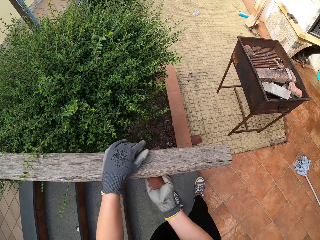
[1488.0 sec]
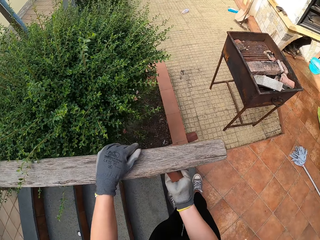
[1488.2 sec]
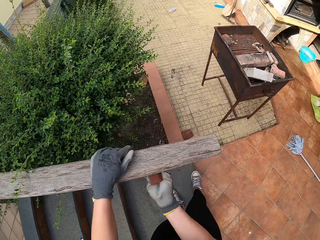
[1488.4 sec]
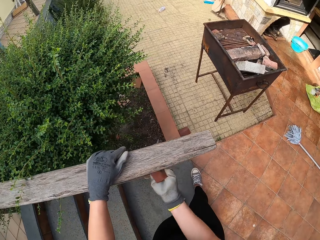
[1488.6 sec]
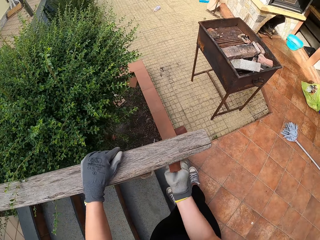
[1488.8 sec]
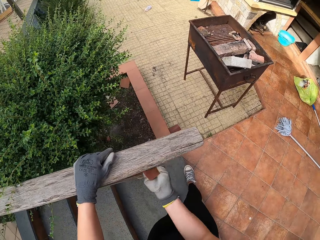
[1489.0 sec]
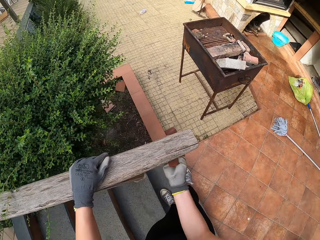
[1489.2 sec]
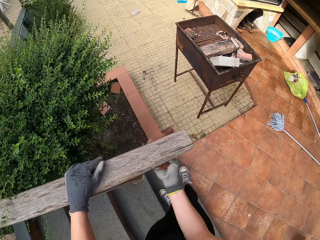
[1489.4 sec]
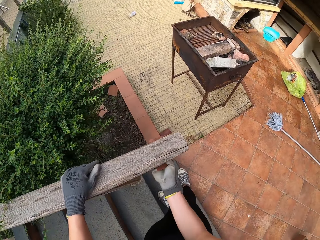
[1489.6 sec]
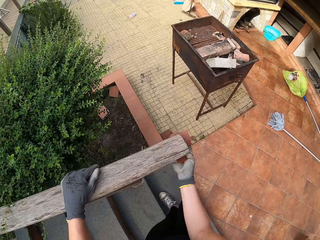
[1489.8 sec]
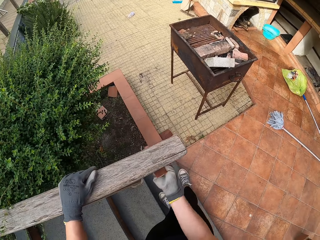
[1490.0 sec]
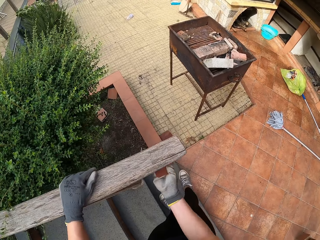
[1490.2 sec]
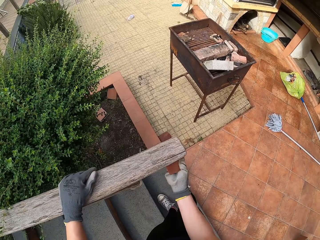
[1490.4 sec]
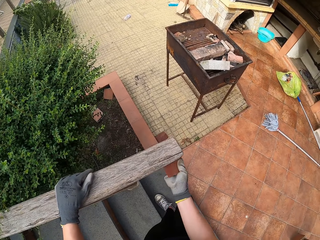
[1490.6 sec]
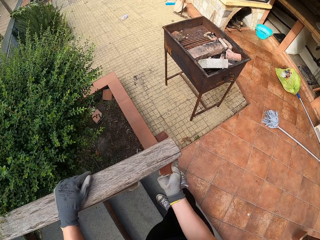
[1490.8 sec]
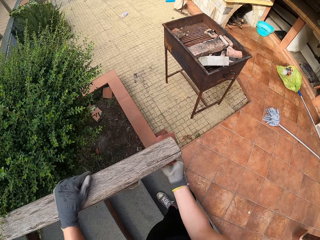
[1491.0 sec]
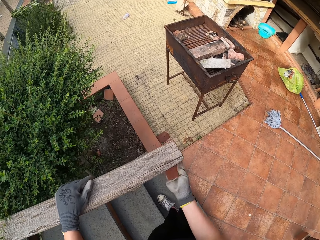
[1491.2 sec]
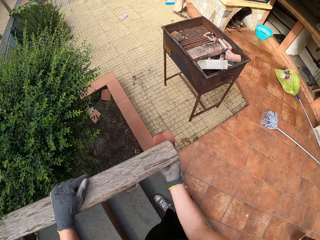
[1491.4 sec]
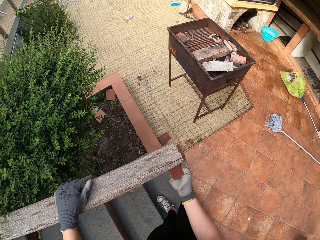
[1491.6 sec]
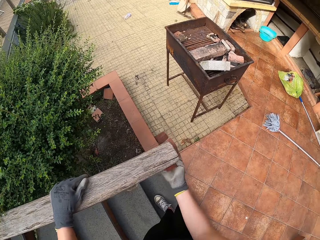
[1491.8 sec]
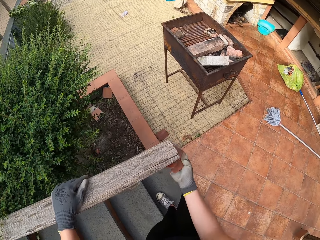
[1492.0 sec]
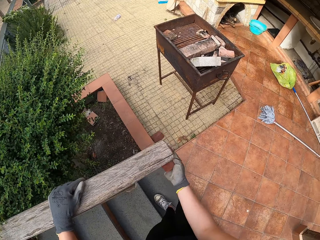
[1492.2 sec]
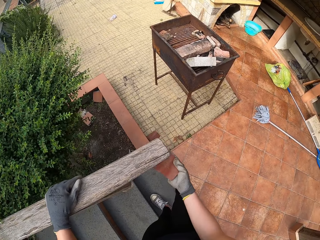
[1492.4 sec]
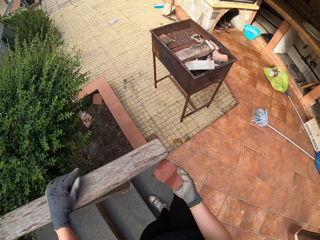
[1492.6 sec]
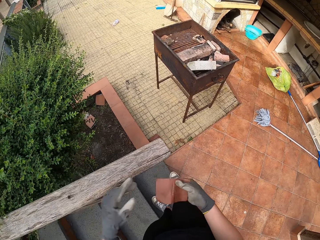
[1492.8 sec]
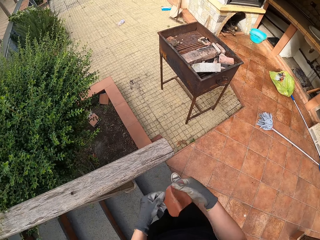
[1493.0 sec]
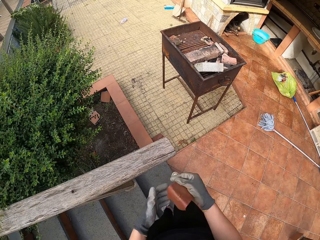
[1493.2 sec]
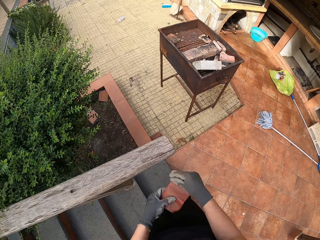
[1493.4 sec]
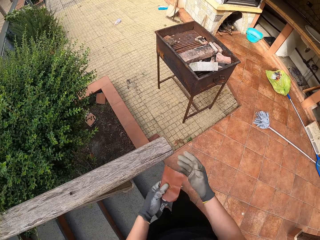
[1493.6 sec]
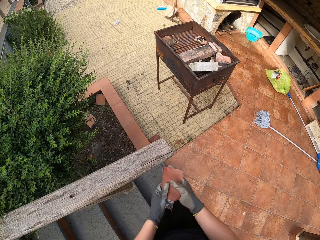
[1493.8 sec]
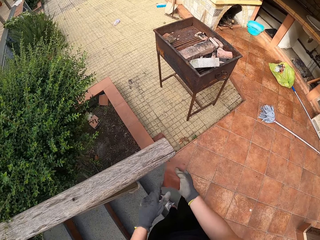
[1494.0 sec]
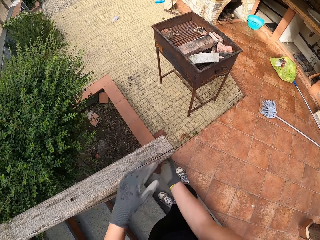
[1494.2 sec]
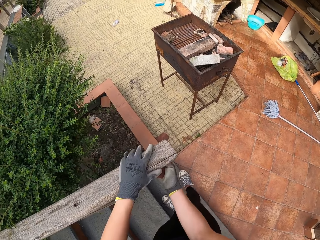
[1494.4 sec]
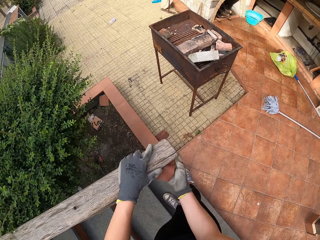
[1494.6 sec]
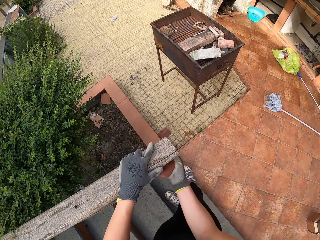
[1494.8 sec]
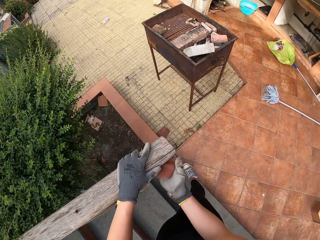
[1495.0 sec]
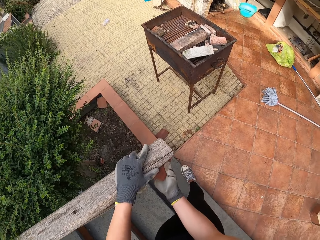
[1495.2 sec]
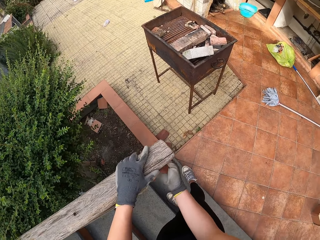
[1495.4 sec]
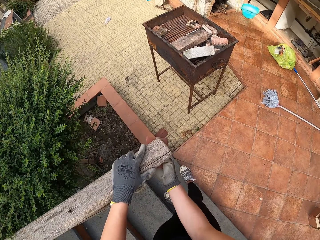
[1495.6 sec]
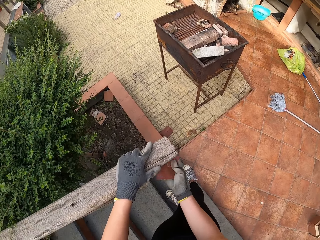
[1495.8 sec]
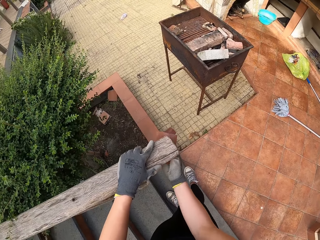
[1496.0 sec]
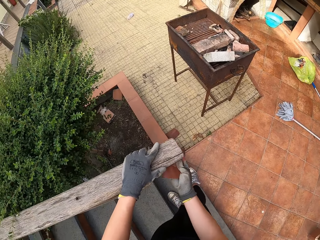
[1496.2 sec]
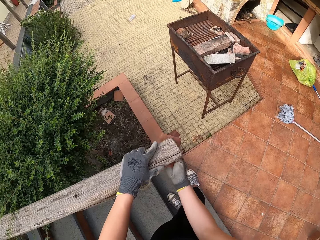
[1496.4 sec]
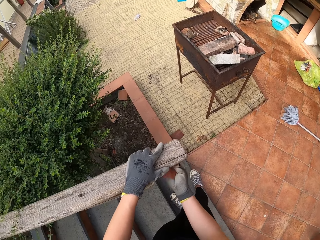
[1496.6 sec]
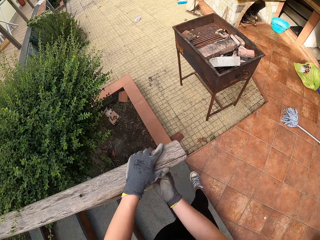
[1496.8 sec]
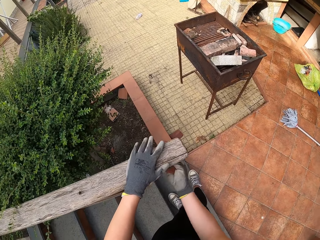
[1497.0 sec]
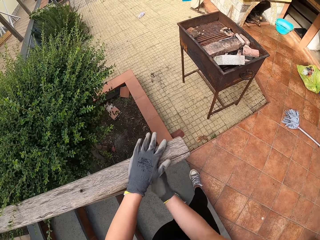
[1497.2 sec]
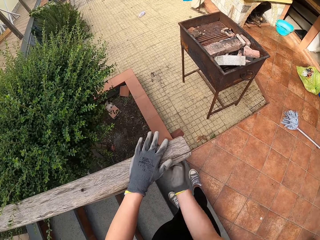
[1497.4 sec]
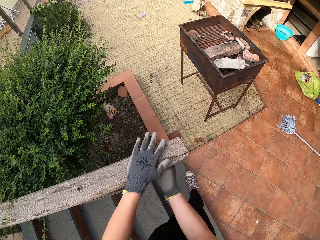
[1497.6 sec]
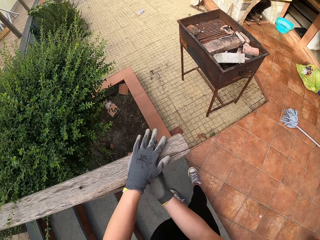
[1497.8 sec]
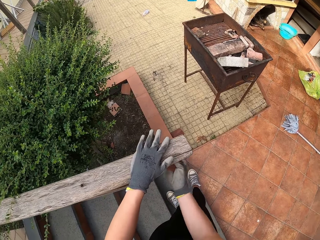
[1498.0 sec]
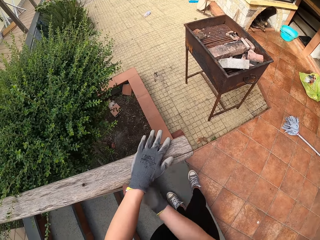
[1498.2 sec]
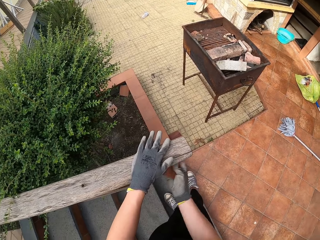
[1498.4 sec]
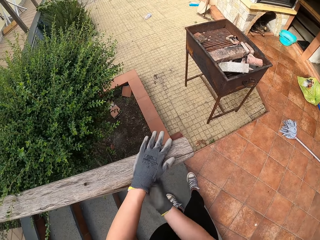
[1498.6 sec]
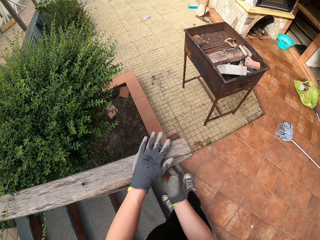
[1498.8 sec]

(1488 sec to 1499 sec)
The camera wearer smoothens the wooden rail. They hold the sandpaper with the other hand. They hold the sandpaper. They smoothen the wooden rail.

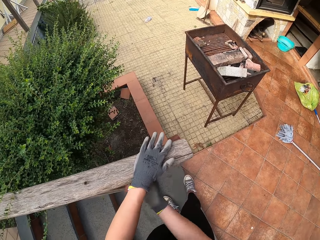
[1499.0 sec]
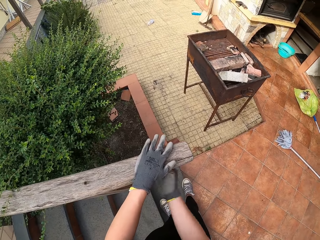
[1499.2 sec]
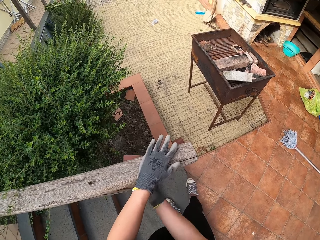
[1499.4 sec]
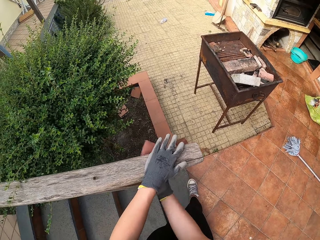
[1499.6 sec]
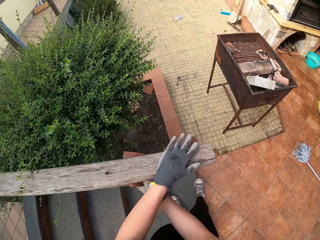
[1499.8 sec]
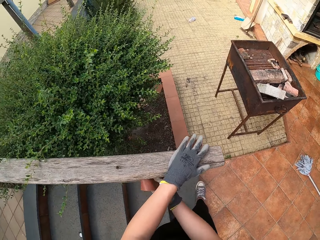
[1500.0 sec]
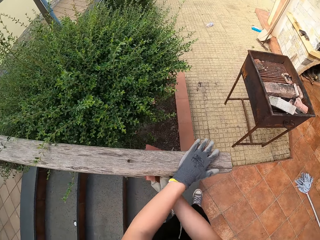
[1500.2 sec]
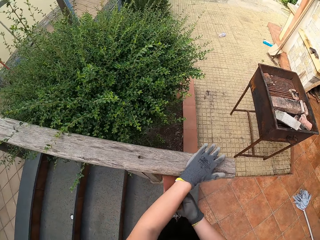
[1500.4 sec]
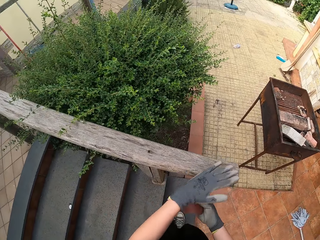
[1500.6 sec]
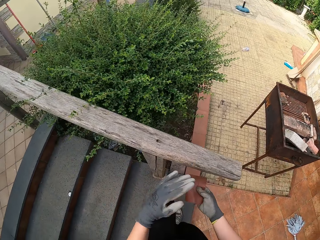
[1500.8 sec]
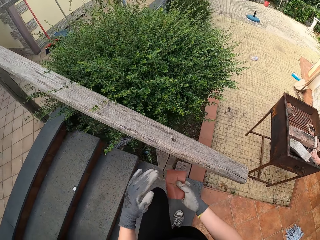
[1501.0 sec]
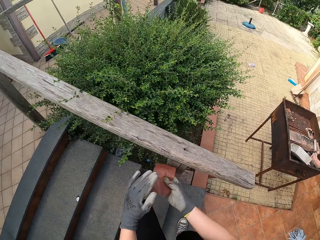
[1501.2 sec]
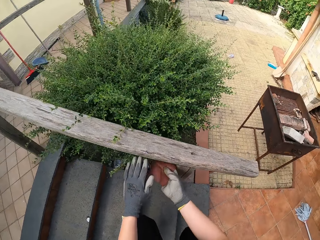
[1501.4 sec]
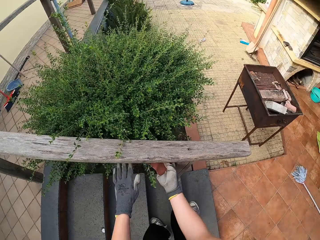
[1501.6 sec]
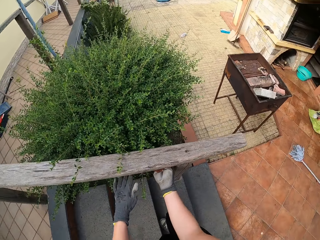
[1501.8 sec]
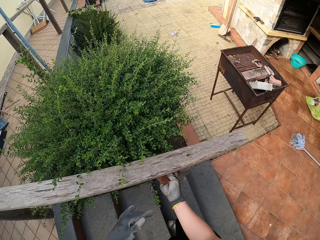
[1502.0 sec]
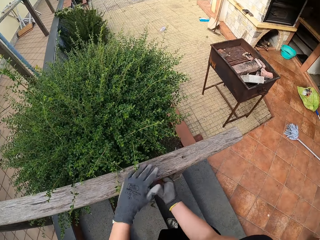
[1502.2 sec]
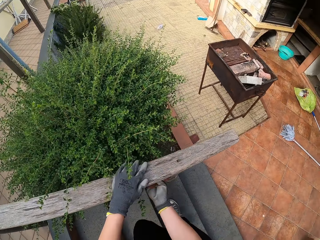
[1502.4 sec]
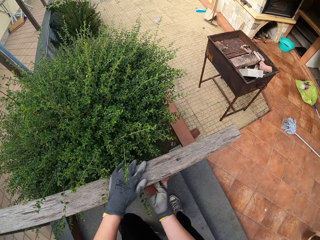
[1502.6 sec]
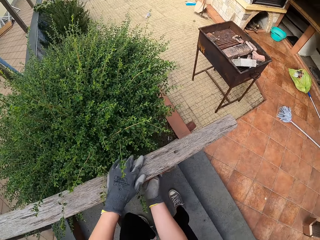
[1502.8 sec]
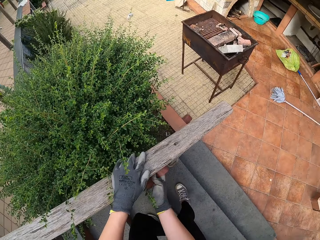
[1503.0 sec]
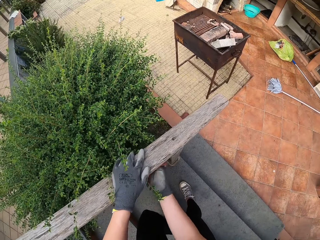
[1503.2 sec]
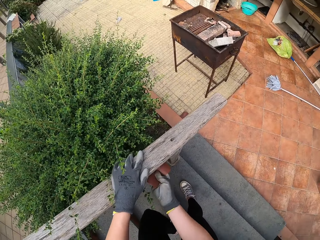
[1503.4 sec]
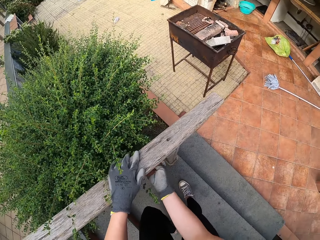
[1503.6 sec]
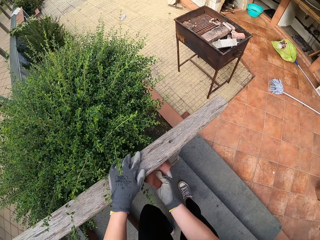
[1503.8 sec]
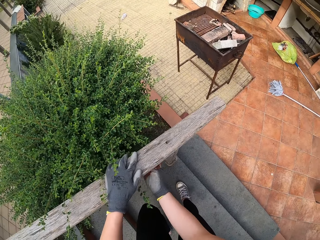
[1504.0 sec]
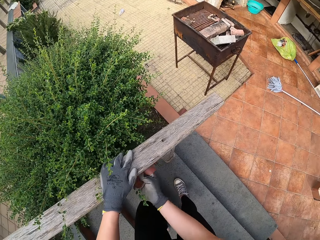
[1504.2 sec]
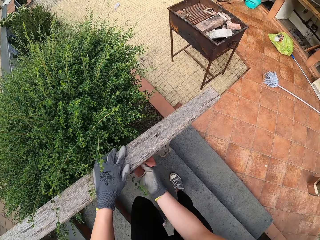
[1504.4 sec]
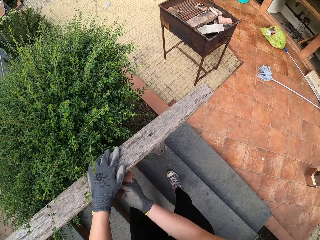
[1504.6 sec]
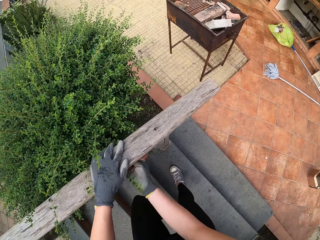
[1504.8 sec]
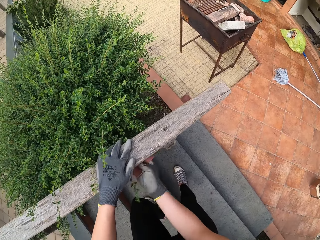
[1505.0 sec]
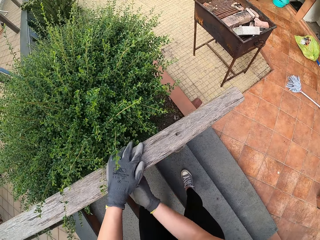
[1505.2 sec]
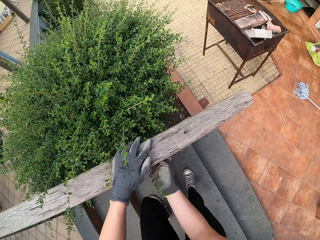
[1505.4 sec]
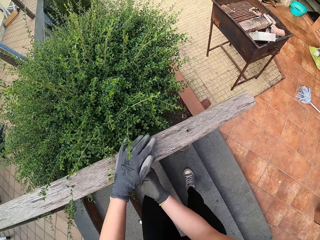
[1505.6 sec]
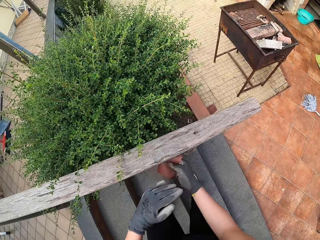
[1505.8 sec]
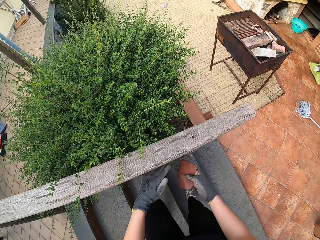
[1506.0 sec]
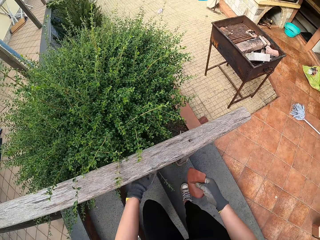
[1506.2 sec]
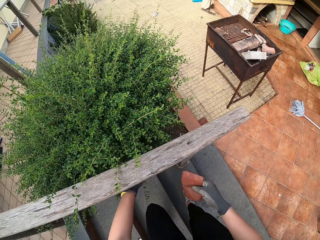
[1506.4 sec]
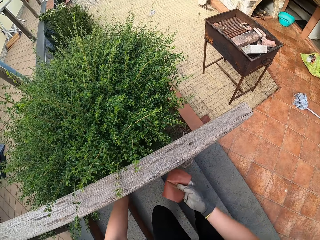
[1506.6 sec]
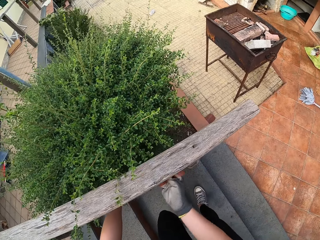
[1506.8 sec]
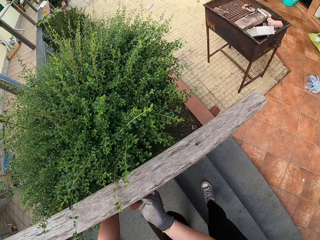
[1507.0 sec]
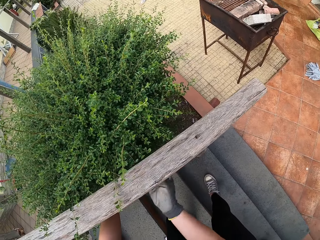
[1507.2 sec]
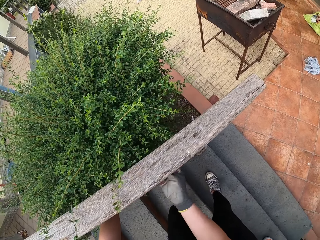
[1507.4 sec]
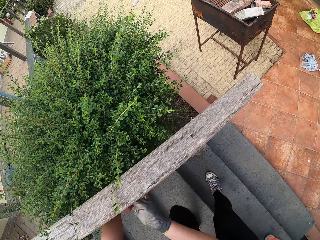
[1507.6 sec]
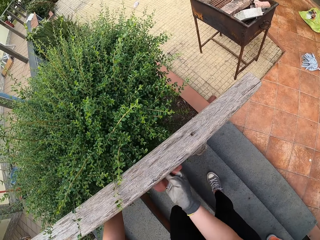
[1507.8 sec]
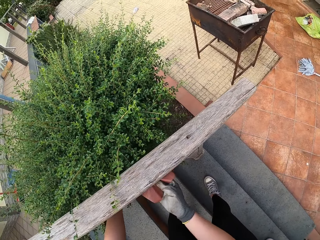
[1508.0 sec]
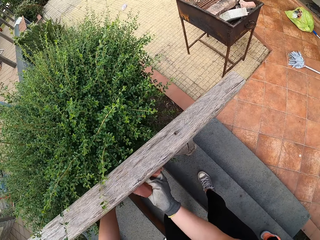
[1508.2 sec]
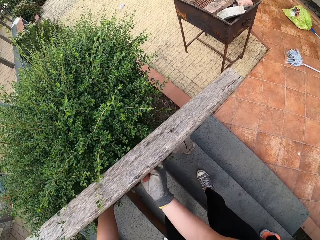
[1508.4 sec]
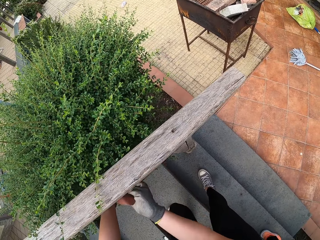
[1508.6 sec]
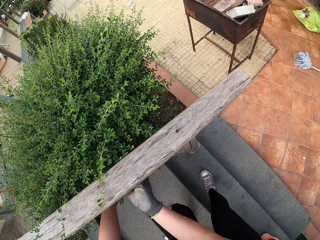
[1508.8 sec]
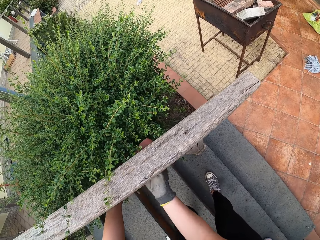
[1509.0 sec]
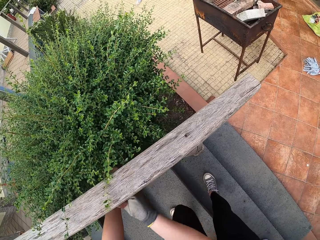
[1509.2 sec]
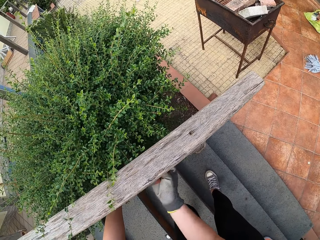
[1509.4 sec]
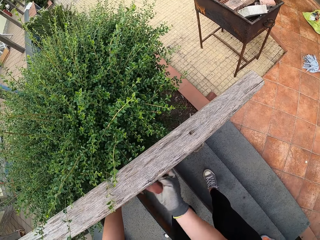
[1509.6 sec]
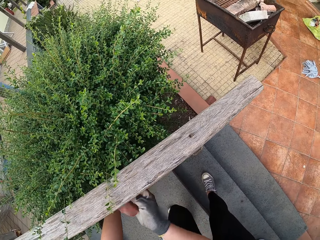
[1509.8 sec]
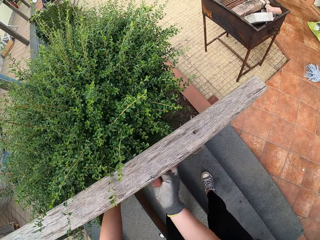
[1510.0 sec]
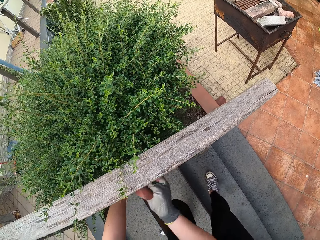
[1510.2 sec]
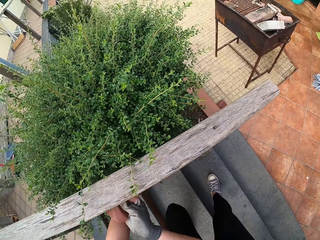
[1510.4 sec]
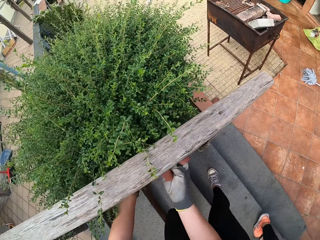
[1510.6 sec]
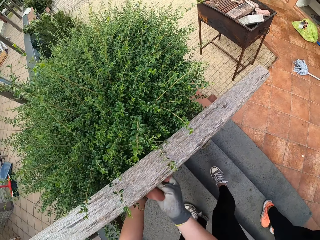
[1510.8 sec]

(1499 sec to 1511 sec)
The camera wearer moves beside the wooden rail. They smoothen the wooden rail. They move the plant. They smoothen the wooden rail.
